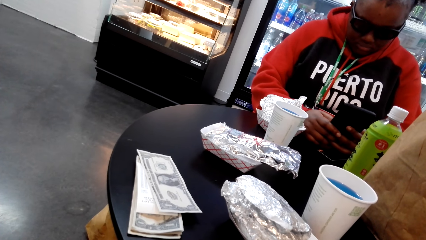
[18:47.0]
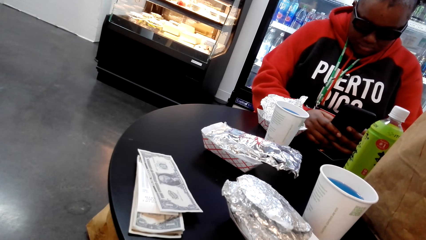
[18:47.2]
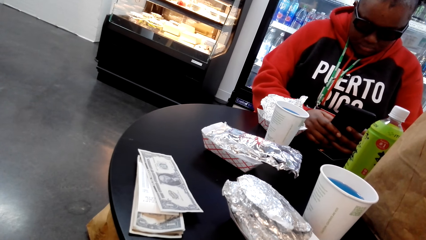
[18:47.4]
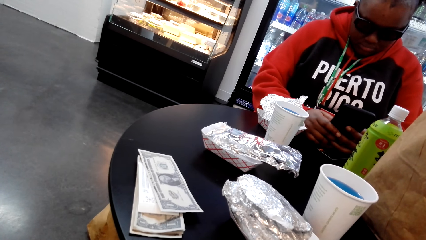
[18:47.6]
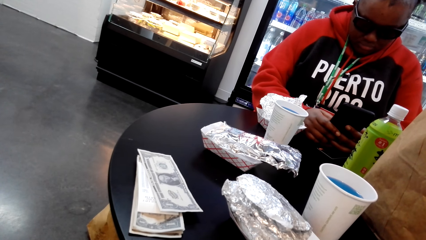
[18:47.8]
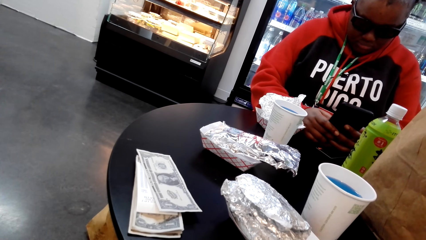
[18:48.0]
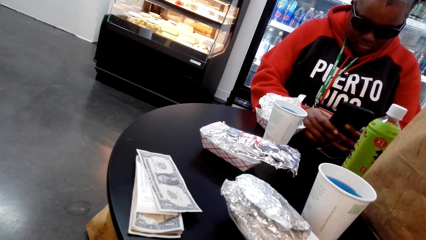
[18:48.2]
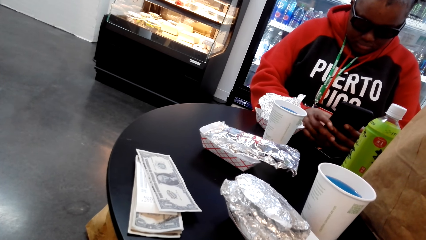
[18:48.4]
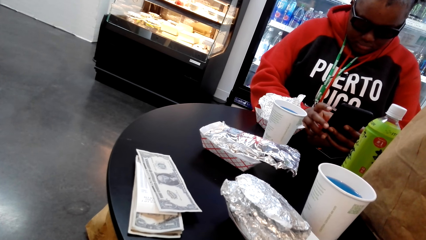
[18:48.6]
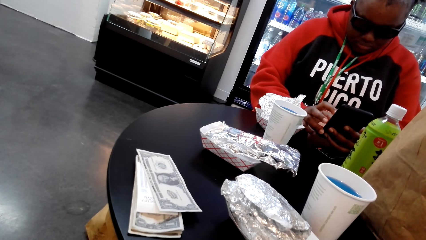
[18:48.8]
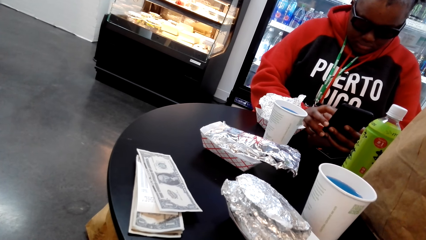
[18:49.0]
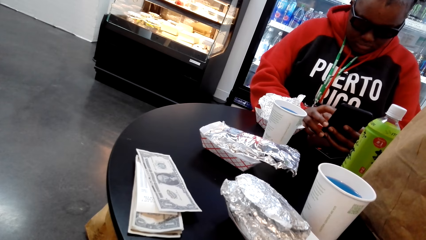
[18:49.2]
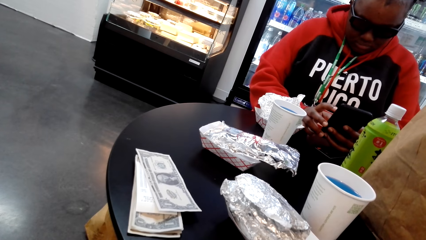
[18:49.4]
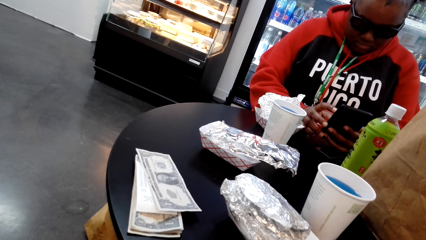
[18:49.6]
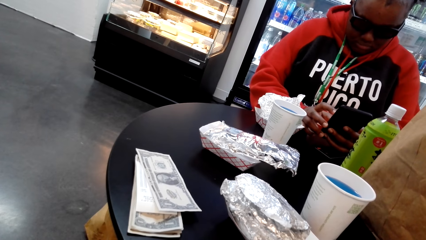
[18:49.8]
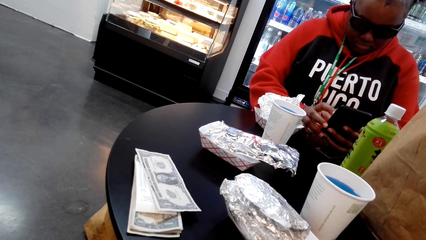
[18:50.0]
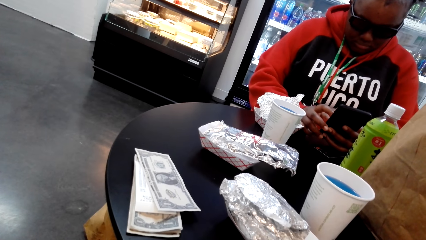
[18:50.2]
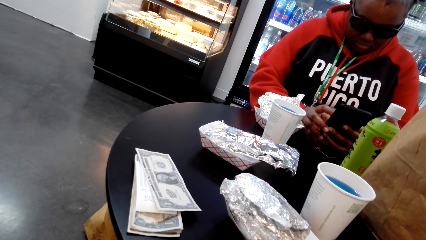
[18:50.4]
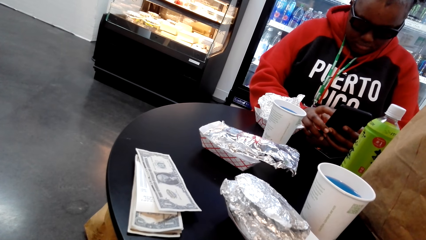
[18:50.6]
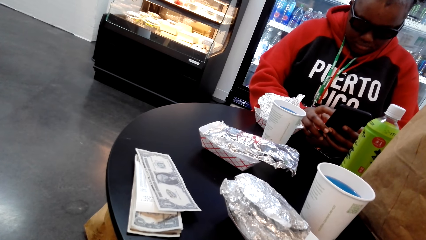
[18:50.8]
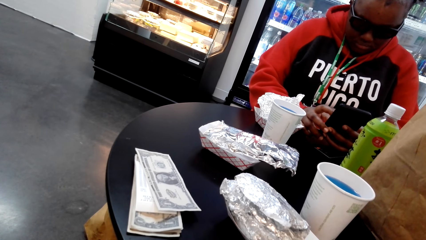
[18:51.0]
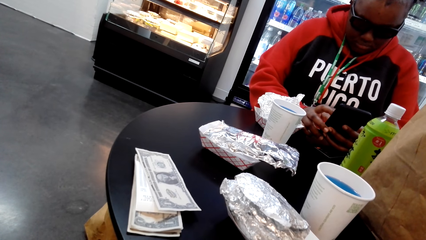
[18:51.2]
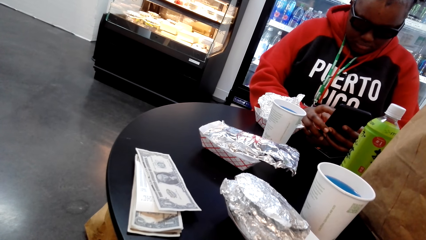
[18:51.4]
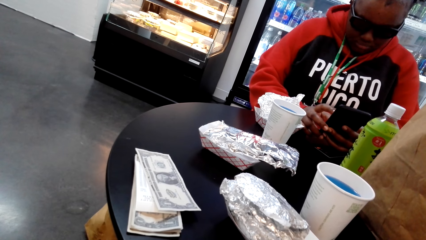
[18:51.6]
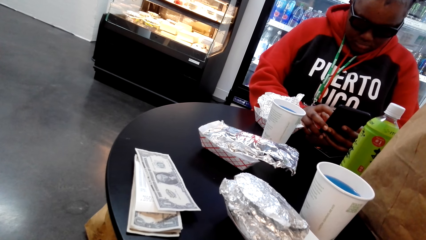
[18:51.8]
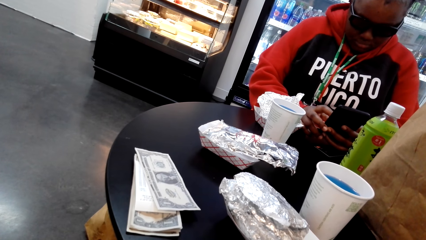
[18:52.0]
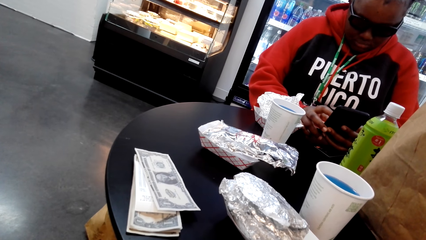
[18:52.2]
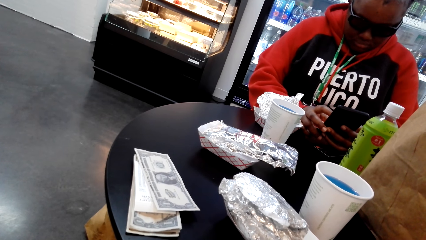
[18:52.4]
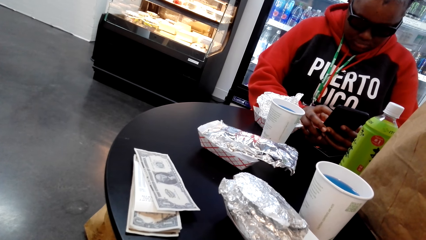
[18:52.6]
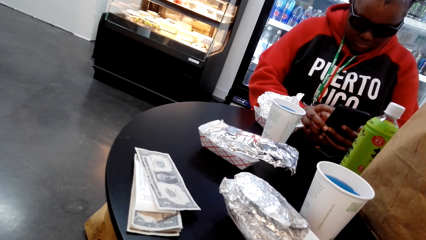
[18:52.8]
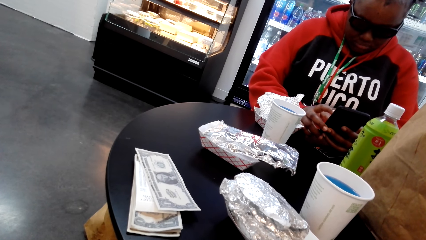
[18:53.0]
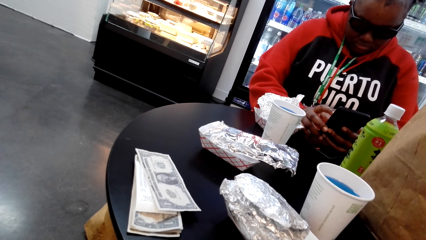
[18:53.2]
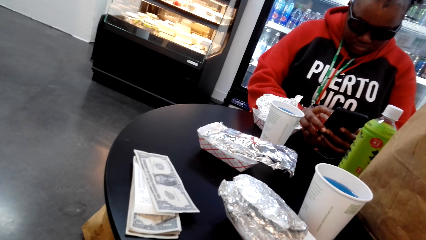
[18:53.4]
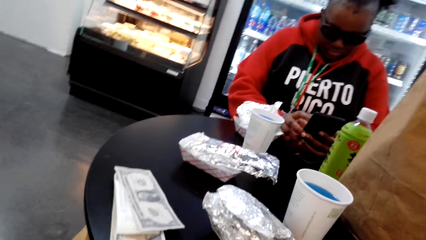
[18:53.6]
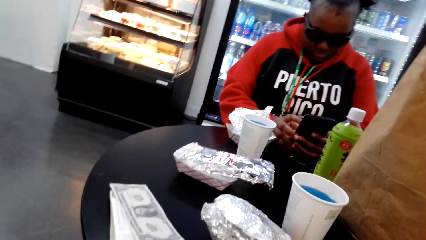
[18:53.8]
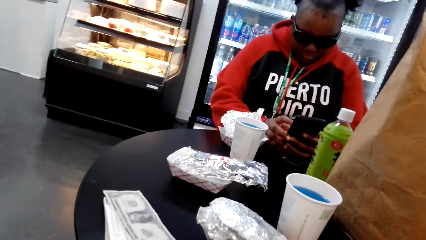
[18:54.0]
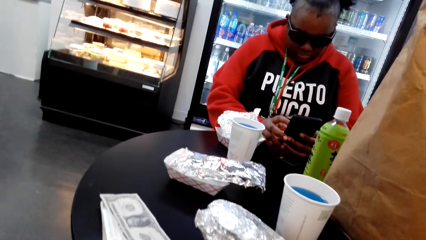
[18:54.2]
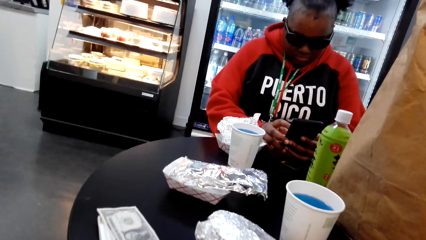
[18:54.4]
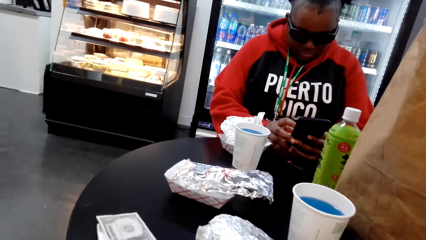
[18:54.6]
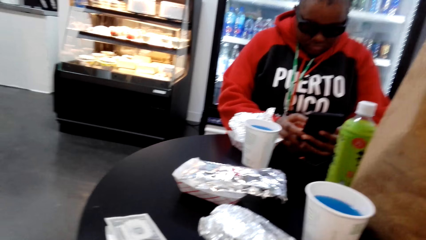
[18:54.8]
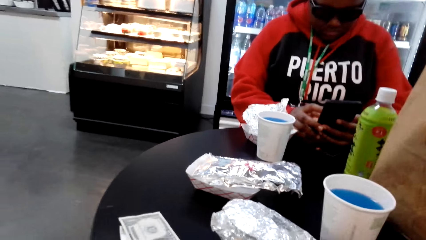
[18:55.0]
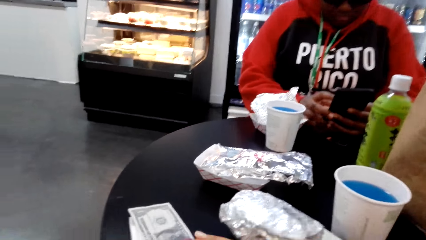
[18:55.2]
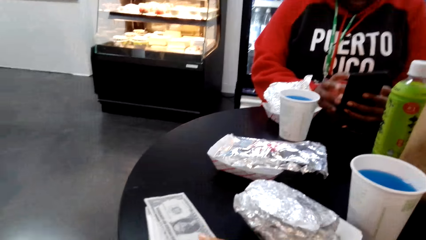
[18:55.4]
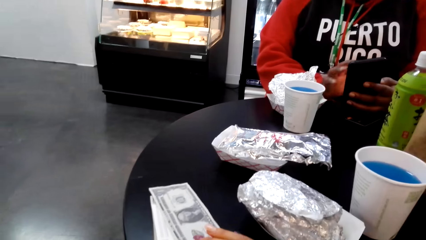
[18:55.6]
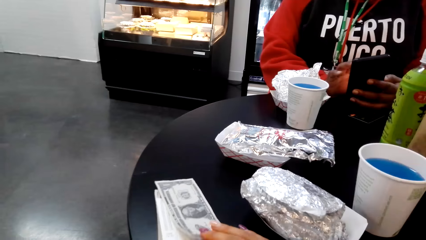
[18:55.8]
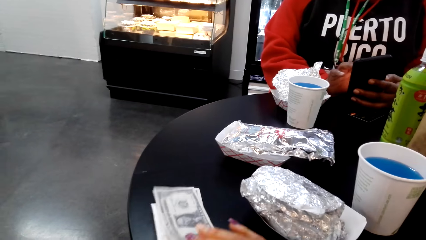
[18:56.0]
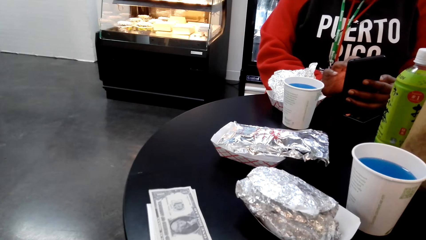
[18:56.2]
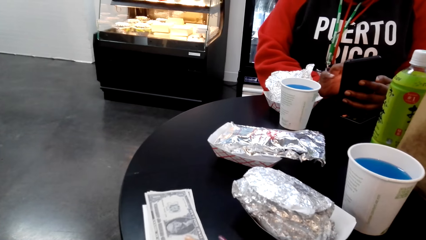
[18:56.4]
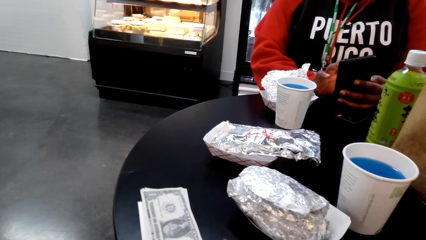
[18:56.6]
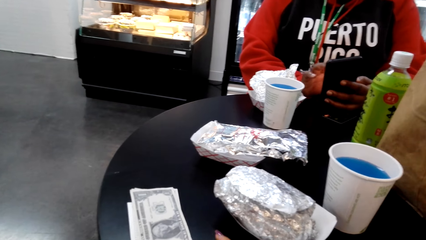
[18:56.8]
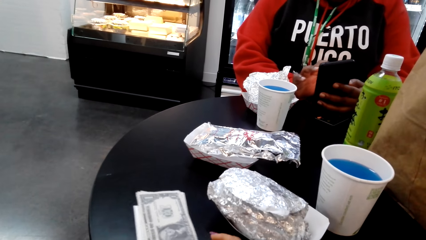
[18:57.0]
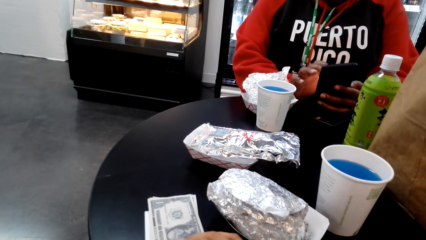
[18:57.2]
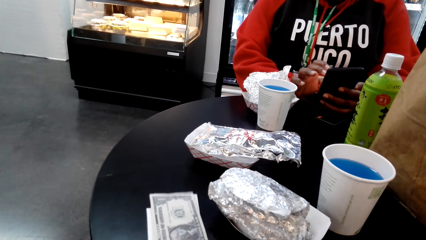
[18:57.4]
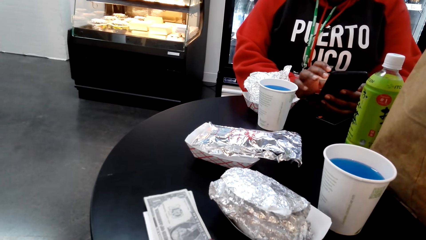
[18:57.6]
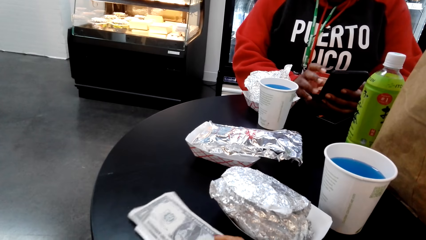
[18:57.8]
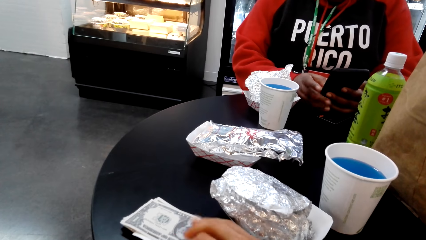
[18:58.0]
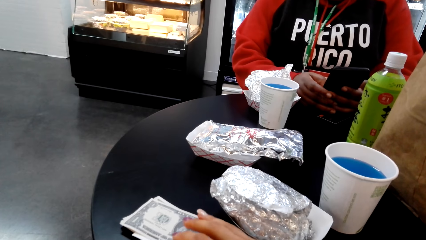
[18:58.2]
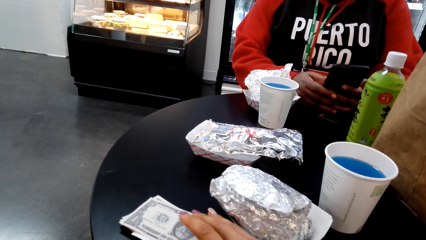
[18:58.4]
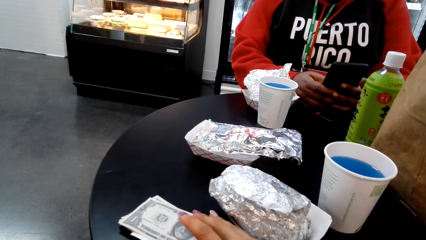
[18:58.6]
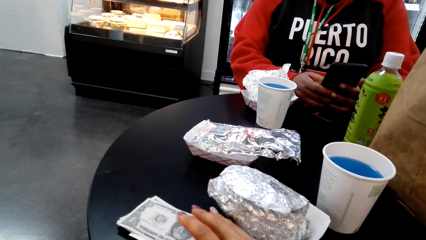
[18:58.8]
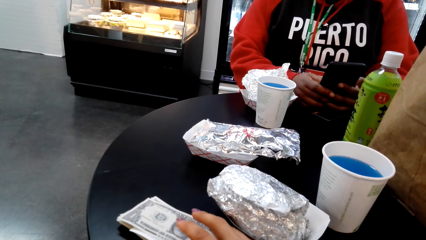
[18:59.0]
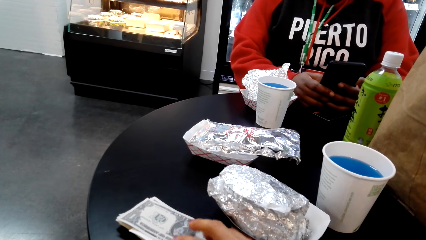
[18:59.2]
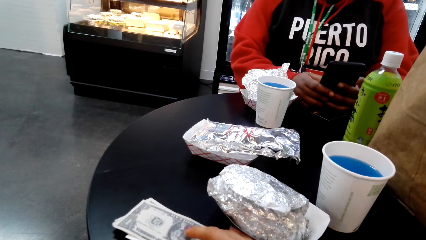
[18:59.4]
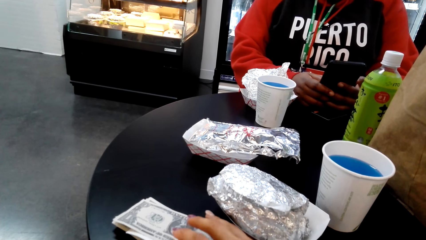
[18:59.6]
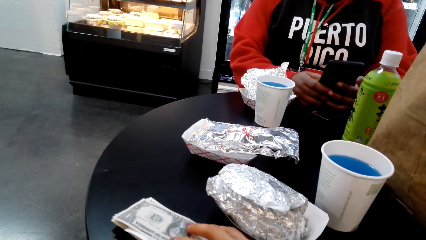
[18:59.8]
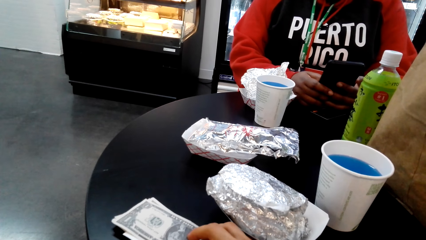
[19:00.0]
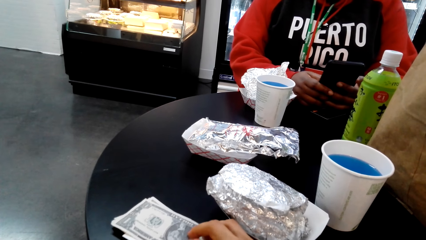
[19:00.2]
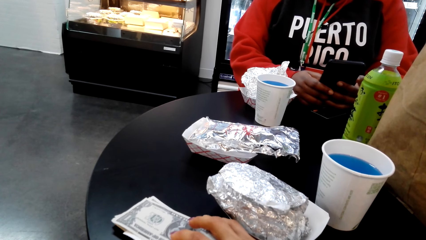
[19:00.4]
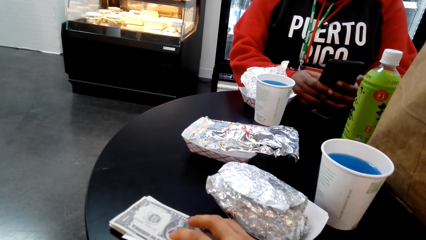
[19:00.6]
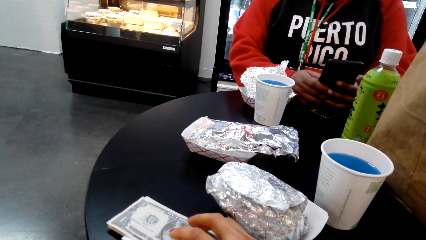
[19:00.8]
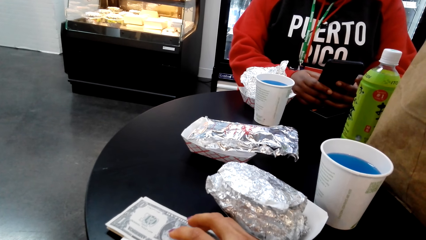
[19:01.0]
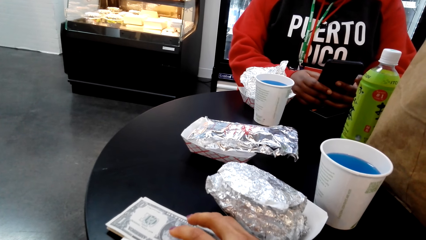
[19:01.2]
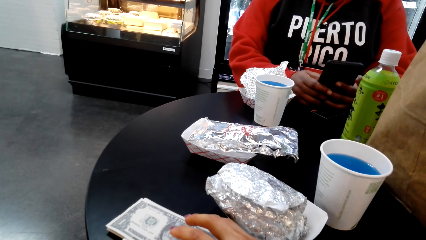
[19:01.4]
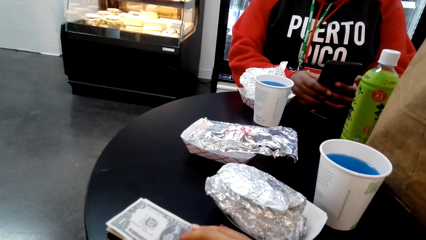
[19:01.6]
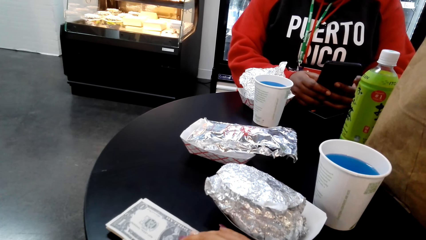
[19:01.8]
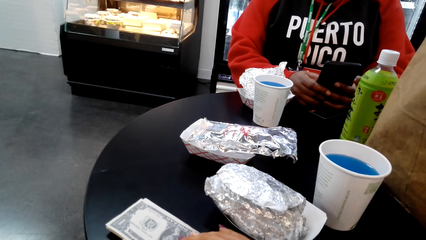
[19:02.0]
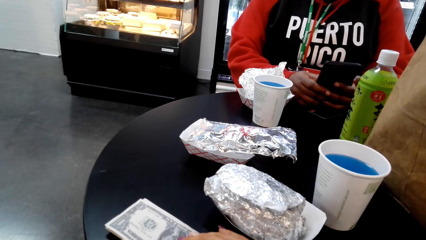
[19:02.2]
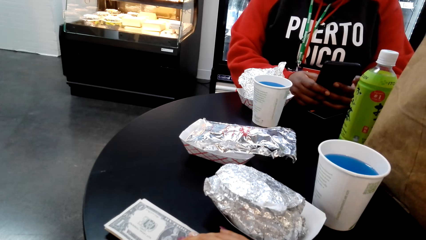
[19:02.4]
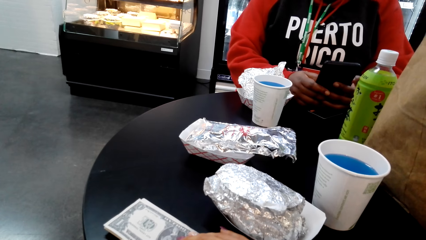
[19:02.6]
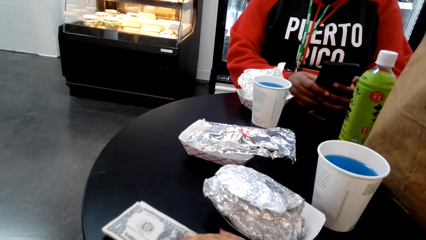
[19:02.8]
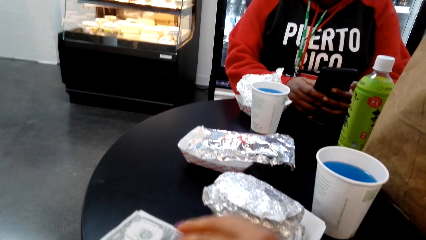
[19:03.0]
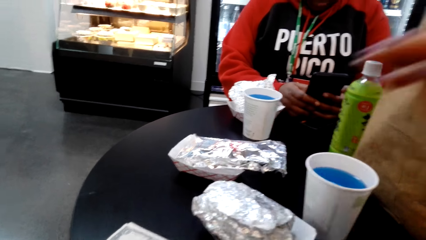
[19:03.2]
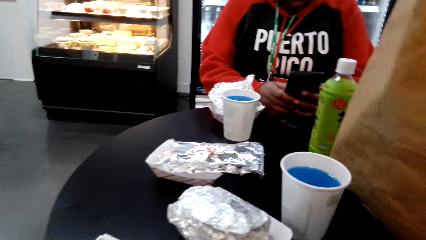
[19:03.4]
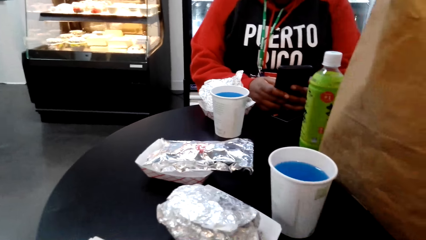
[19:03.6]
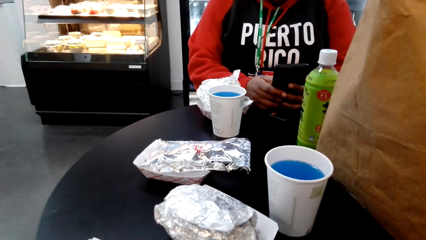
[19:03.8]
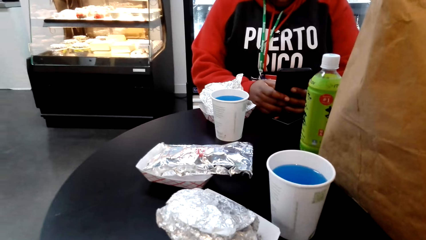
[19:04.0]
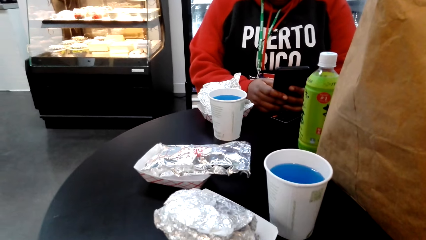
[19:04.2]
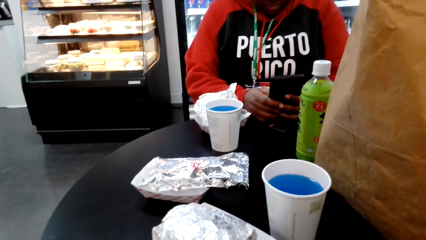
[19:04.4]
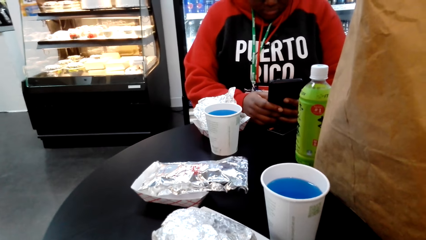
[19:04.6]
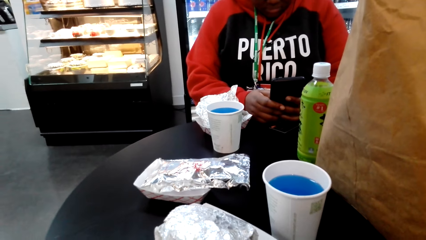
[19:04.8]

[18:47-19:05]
The camera wearer pushes the sandwich. They hold the money. They move the money in the table. A woman swipes through her phone. The camera wearer lifts a hand.
